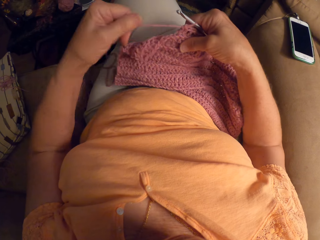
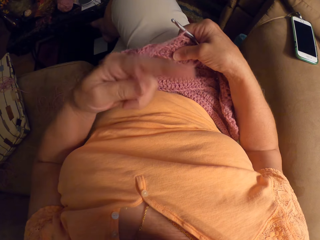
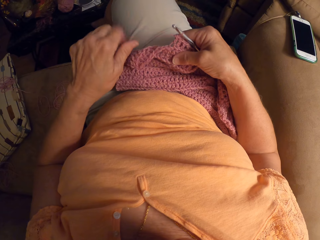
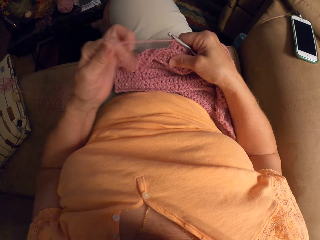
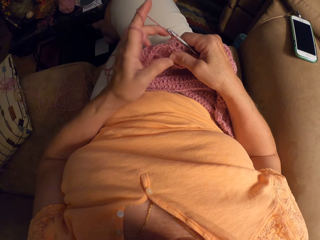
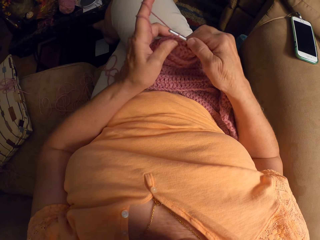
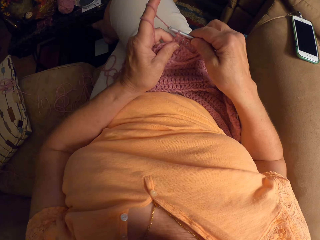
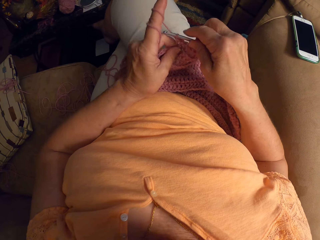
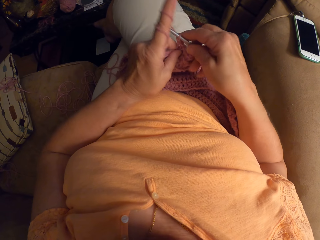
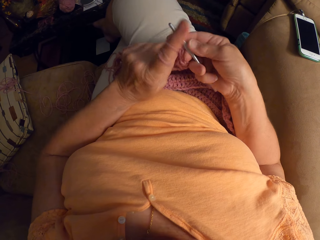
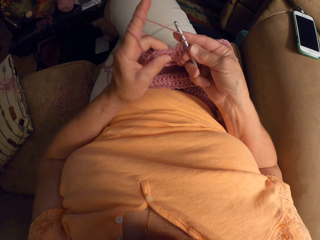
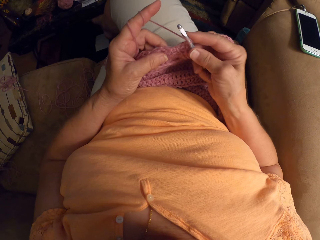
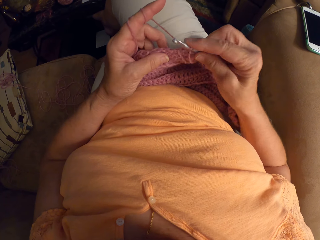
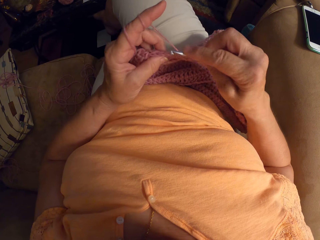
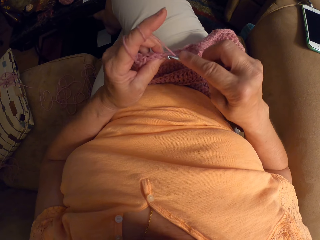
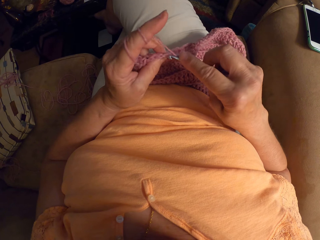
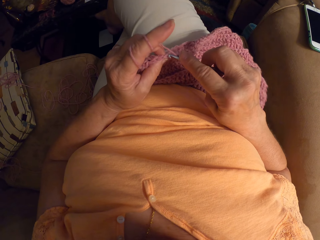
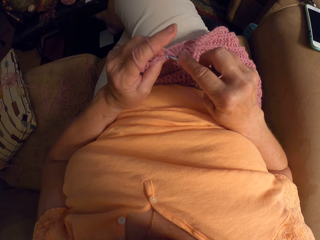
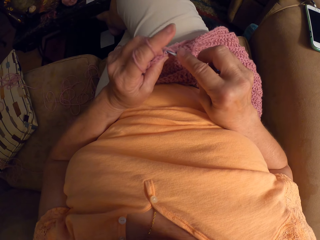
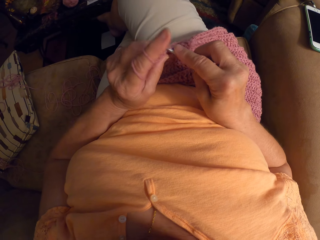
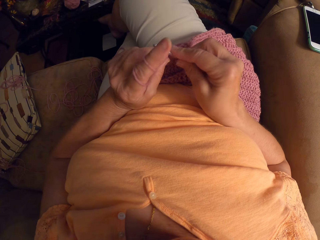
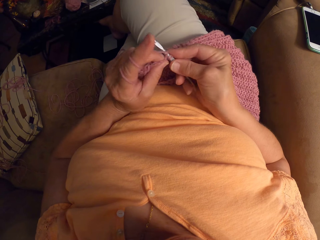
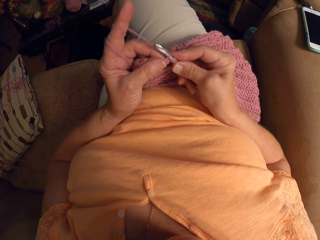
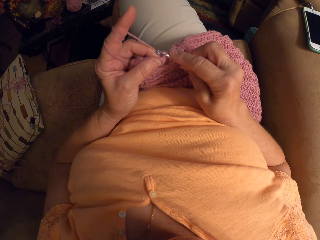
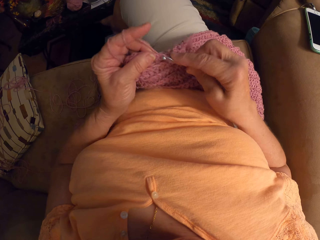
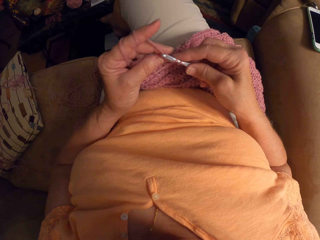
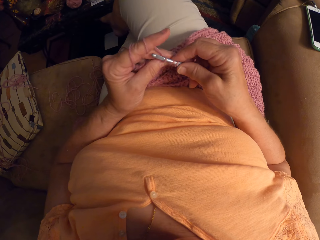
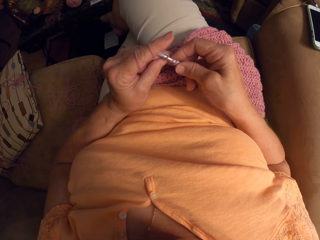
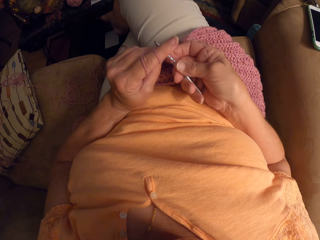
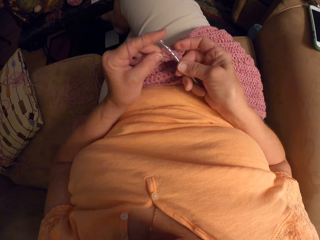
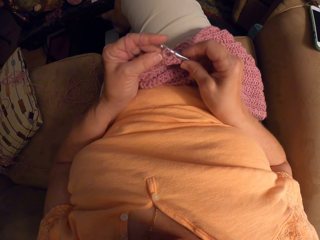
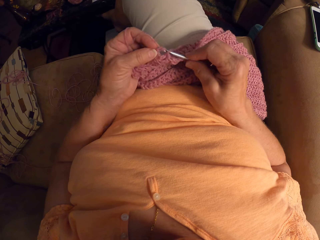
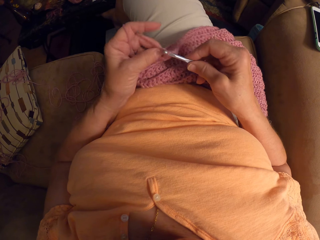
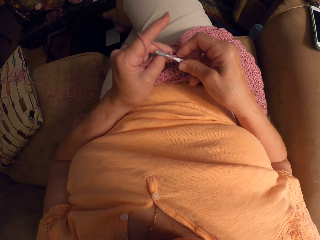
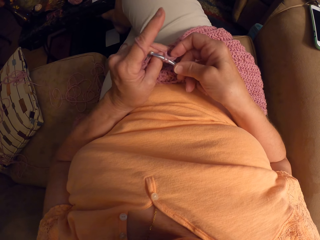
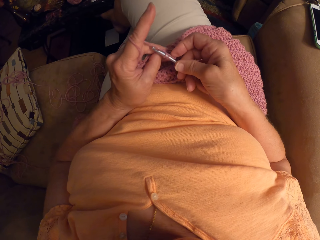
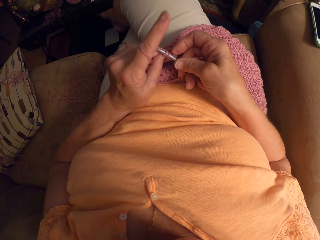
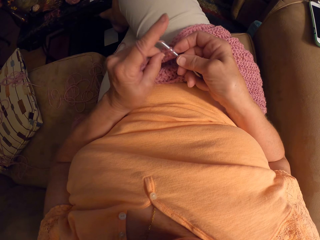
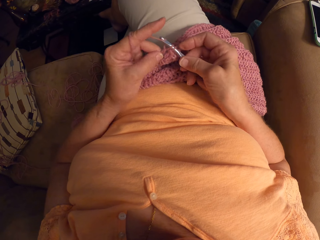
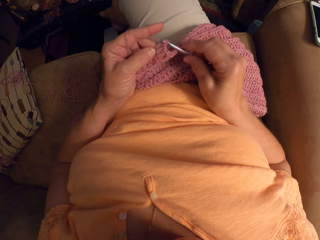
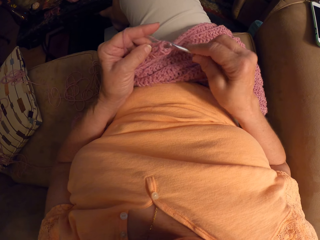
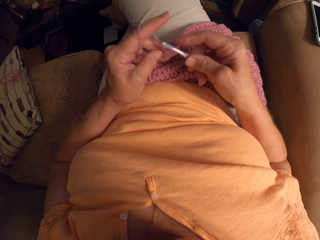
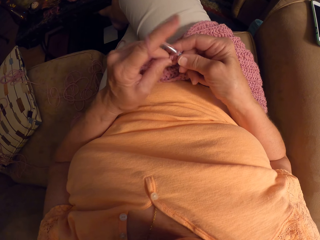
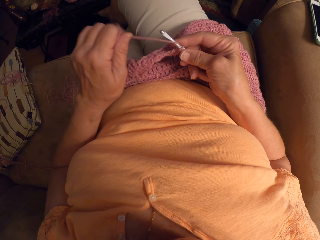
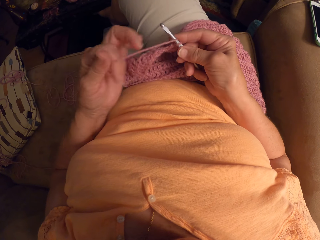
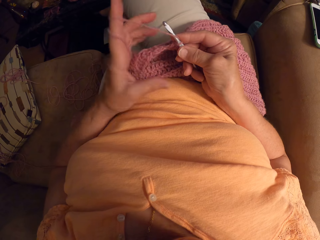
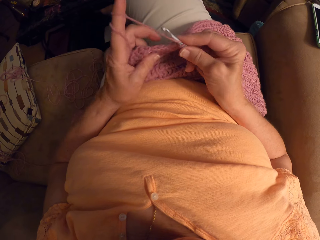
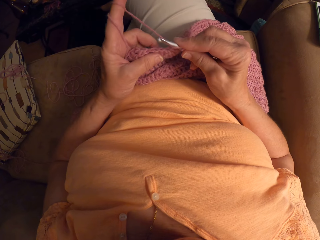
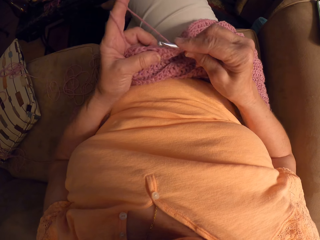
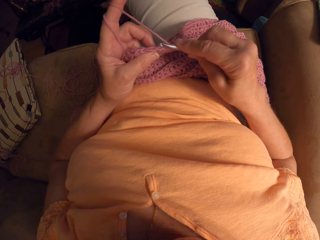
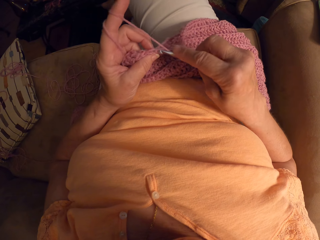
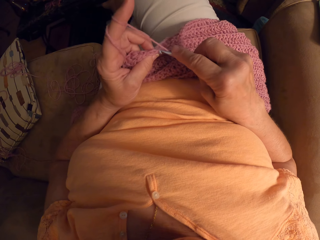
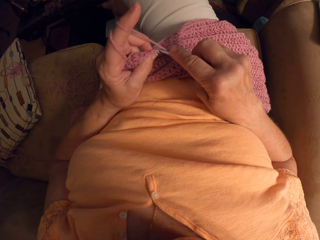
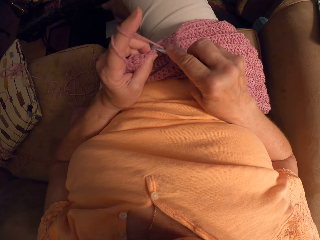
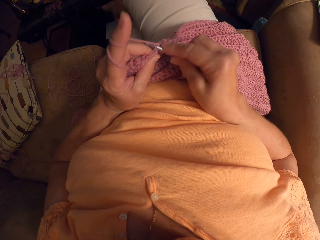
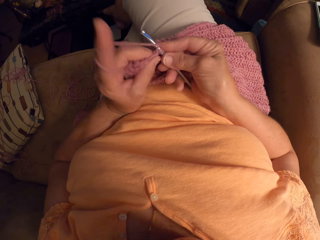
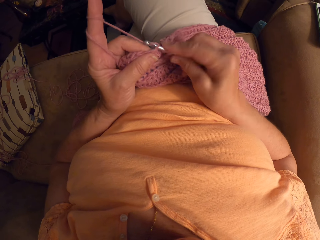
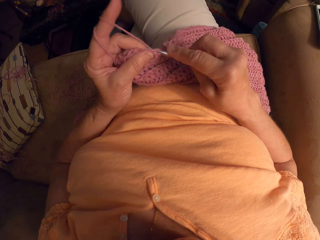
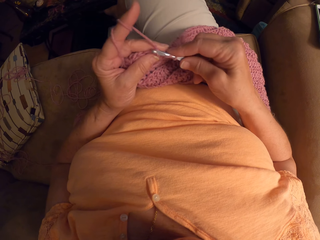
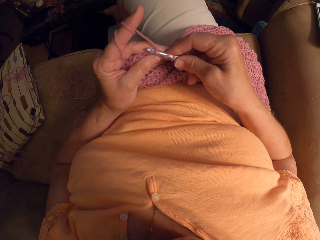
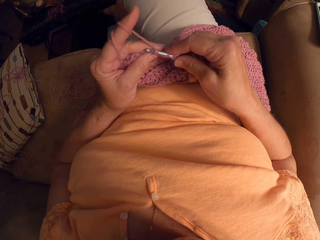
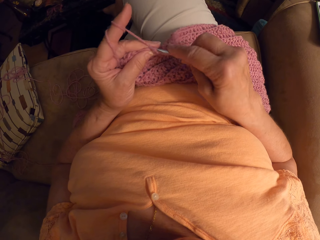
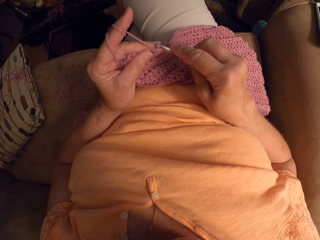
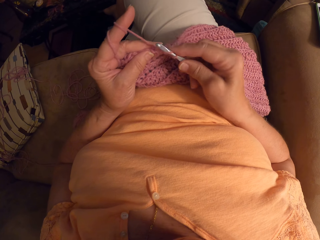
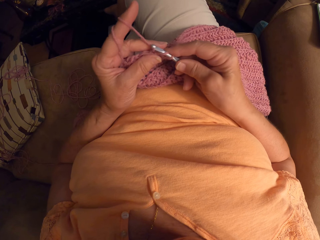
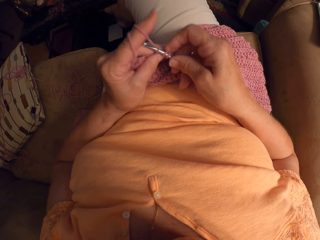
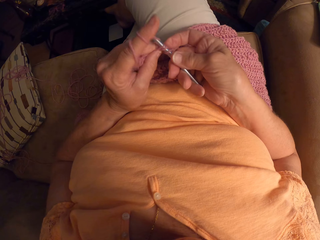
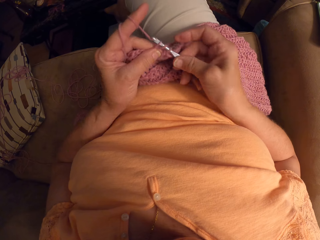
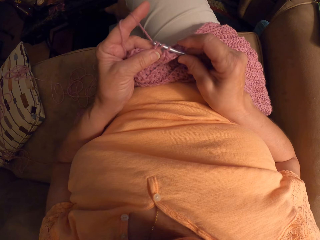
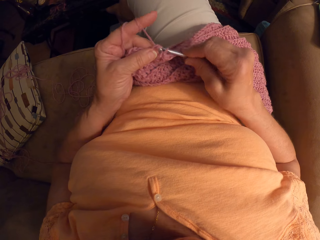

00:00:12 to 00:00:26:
The camera wearer rolls the yarn on her finger. She holds the knitted yarn. She knits the yarn with a knitting needle. She lets go of the knitted yarn. She rolls the yarn in her finger. She holds the knitted yarn with her hand. She knits the yarn with the knitting needle.

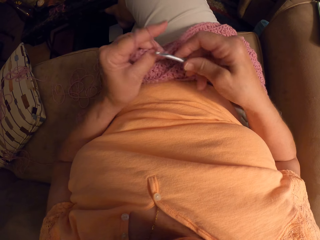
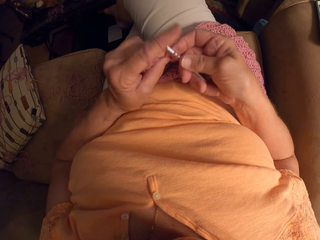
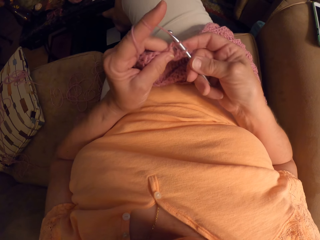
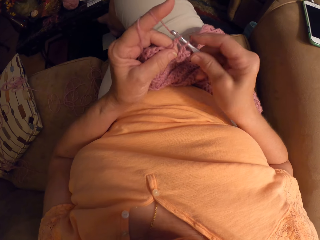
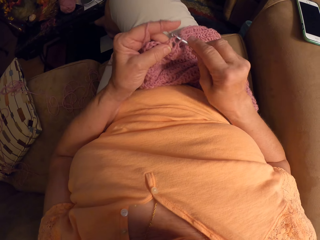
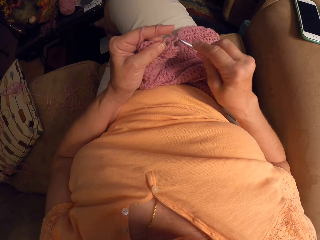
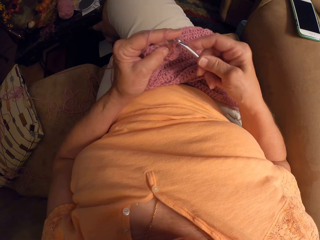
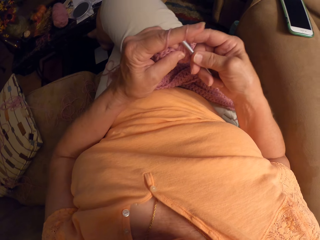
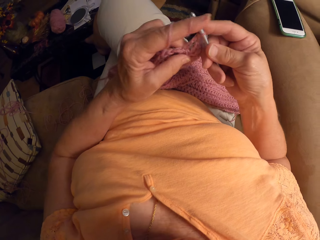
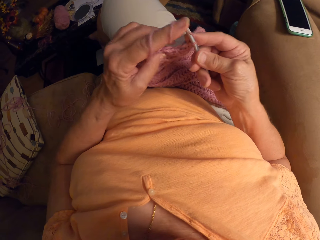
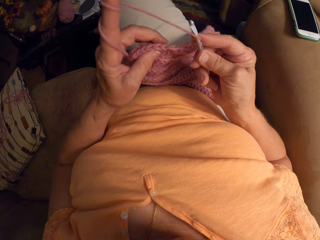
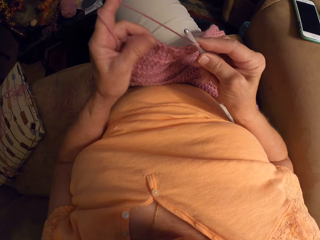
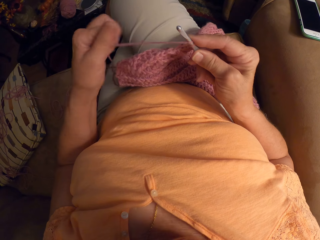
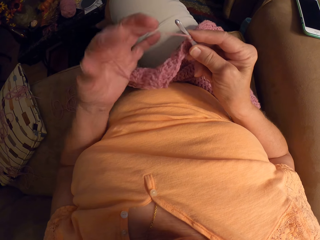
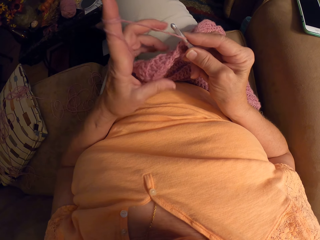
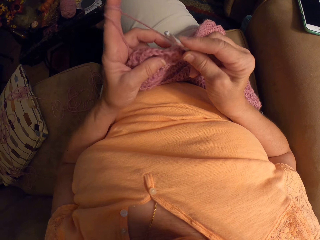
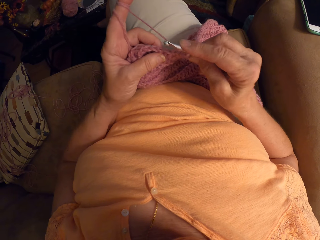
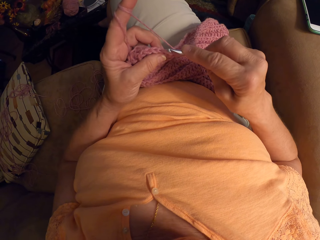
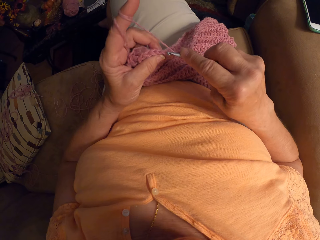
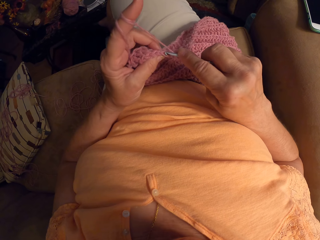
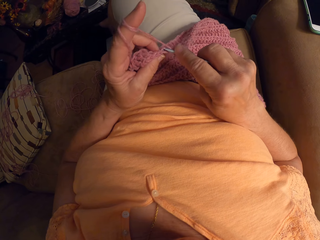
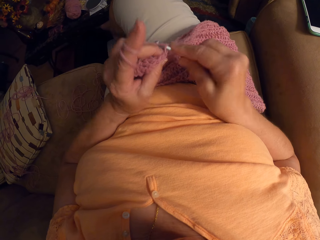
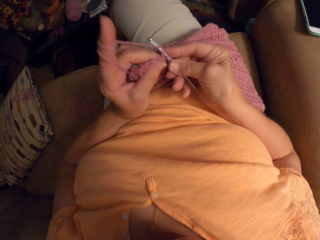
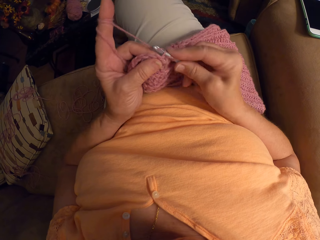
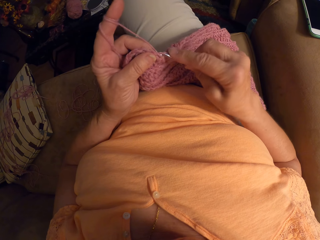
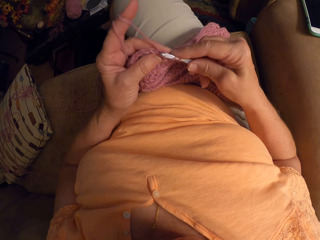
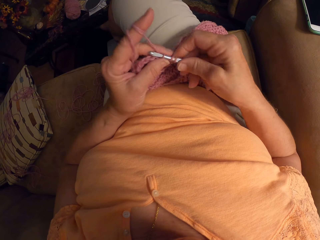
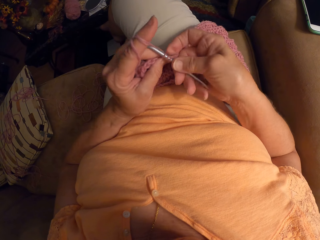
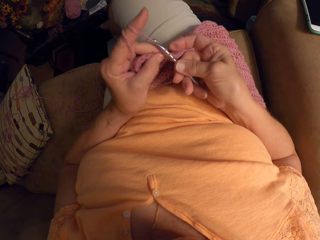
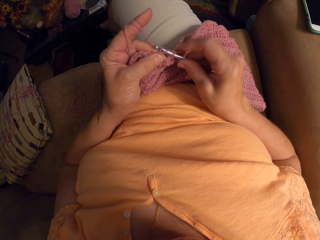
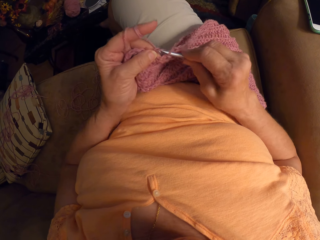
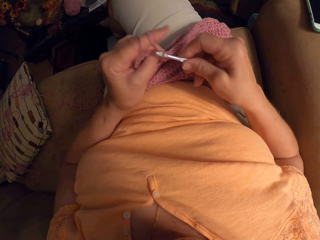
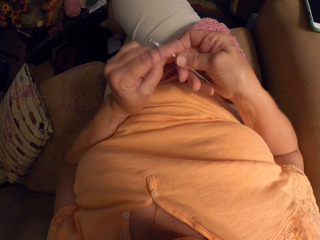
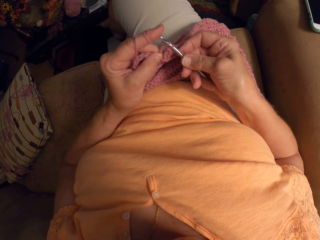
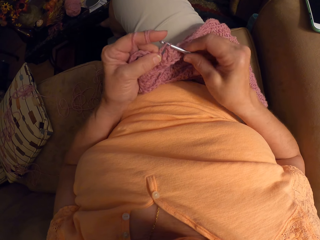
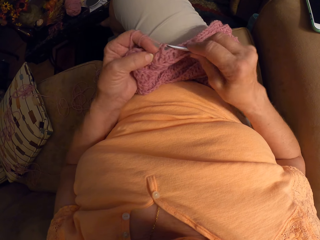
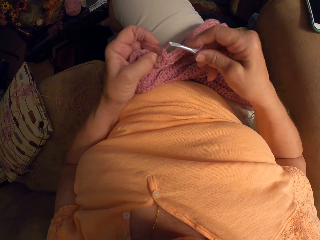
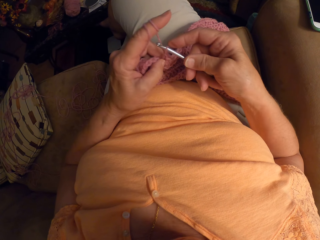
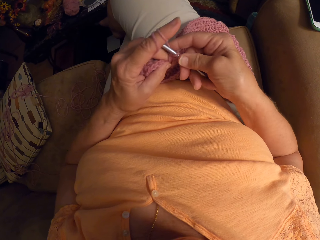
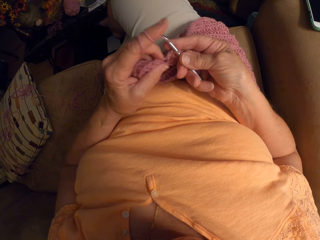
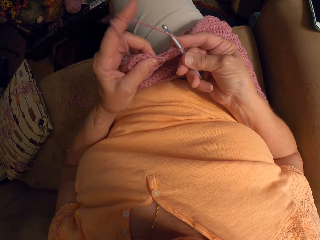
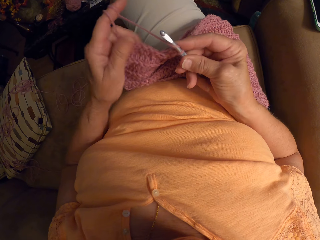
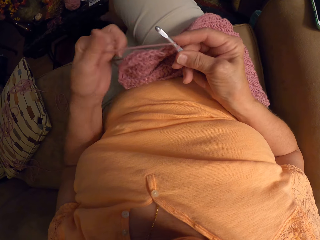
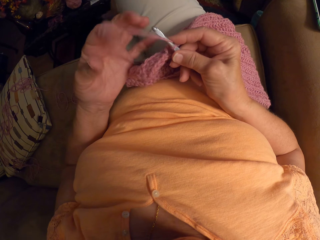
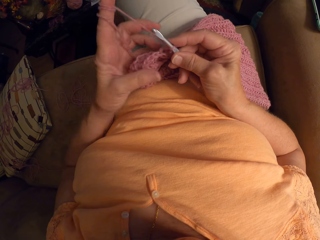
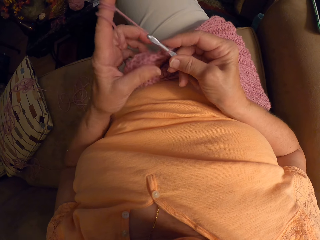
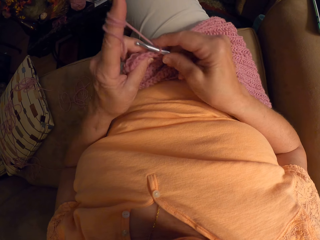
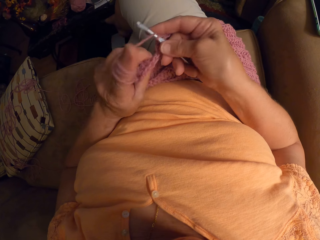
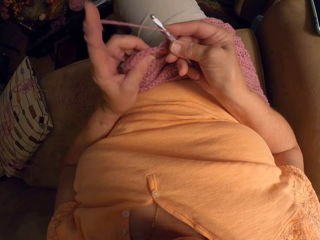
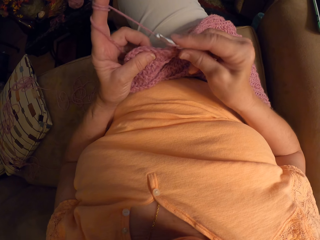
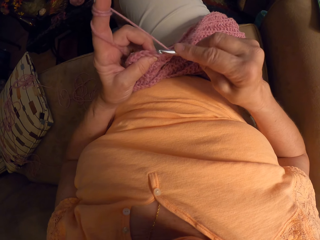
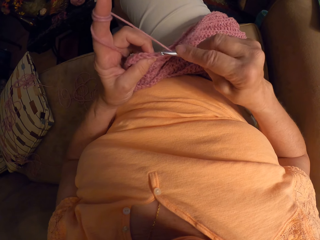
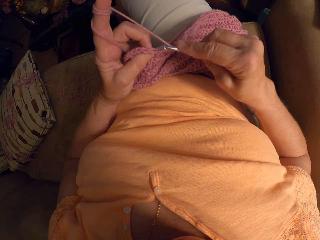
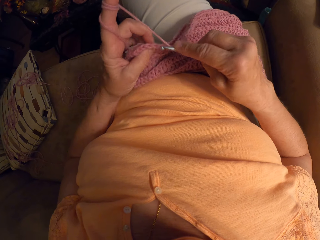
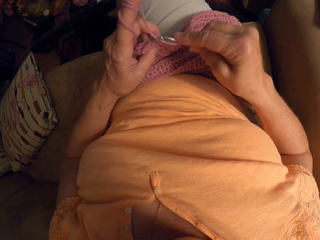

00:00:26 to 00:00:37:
The camera wearer removes the knitting needle from the yarn. She lets go of the knitted yarn. She holds the knitted yarn with her fingers. She lets go of the knitted yarn. She rolls the yarn in her finger. She holds the knitted yarn with her fingers. She knits the yarn with the knitting needle. She moves her fingers backwards. She lets go of the knitted yarn. She rolls the yarn on her finger. She holds the knitted yarn with her fingers. She knits the yarn with the knitting needle.
